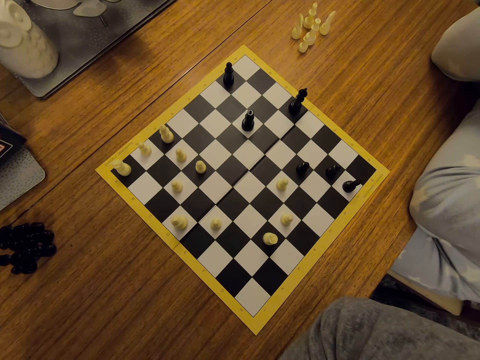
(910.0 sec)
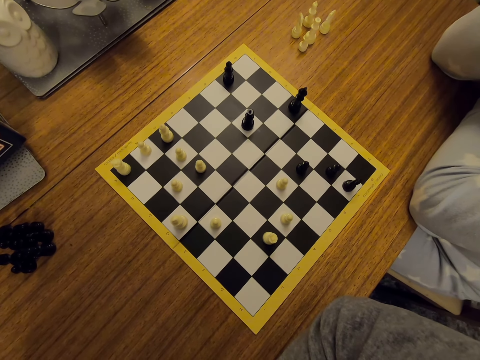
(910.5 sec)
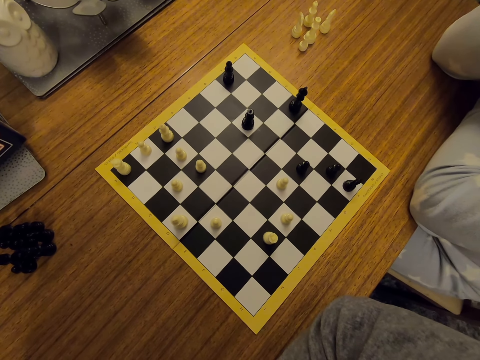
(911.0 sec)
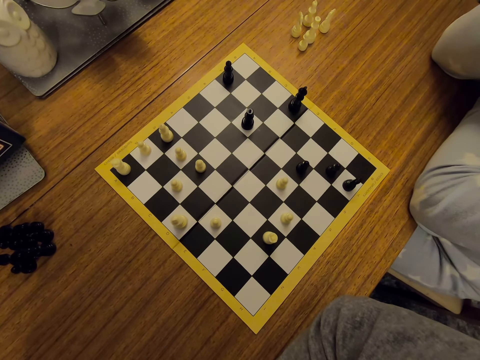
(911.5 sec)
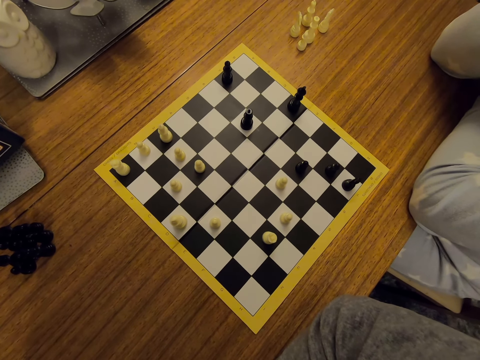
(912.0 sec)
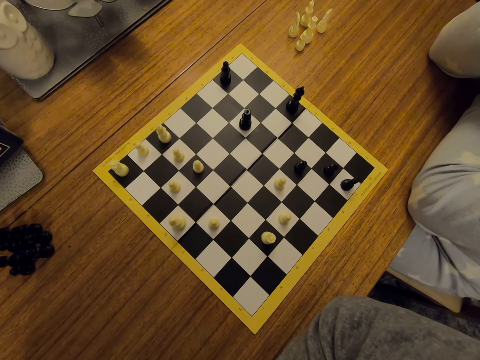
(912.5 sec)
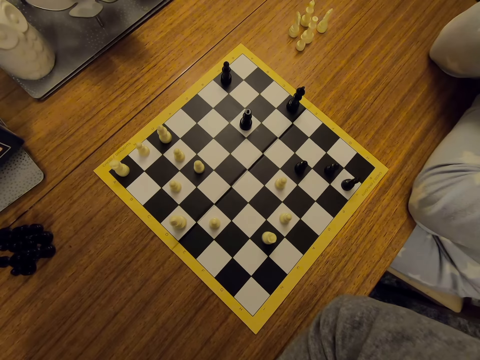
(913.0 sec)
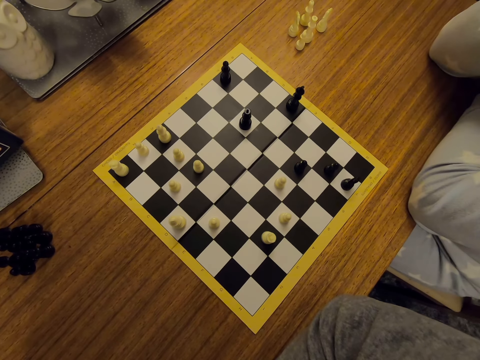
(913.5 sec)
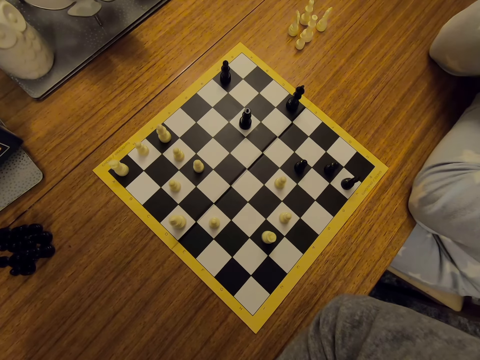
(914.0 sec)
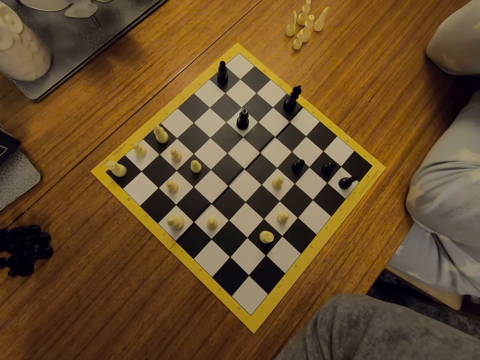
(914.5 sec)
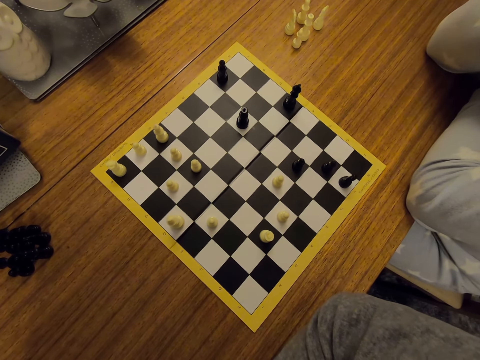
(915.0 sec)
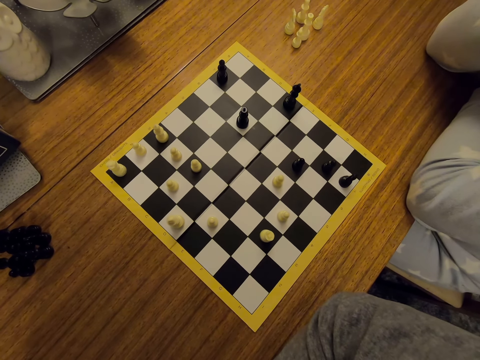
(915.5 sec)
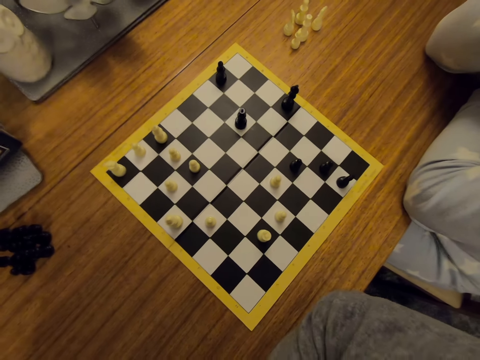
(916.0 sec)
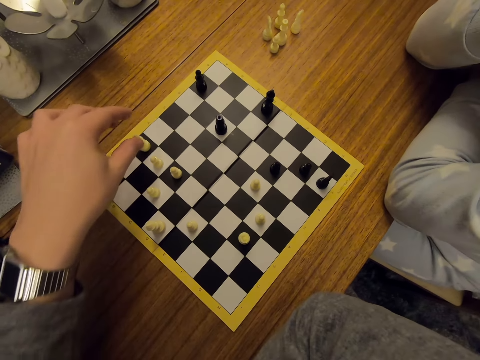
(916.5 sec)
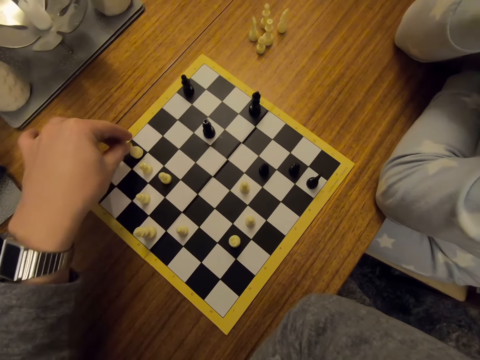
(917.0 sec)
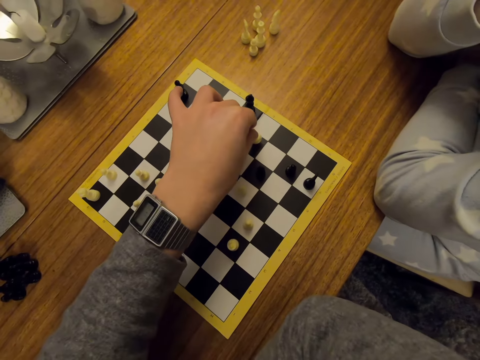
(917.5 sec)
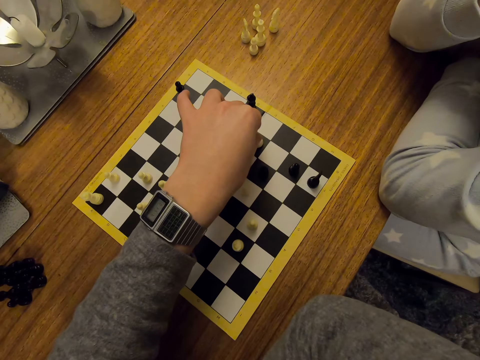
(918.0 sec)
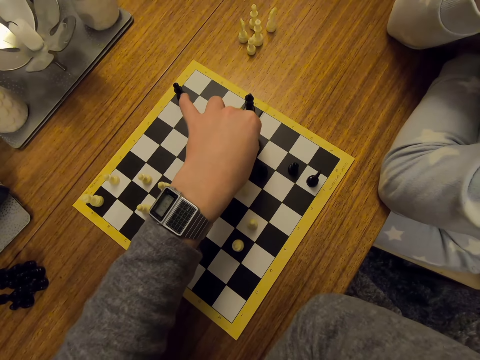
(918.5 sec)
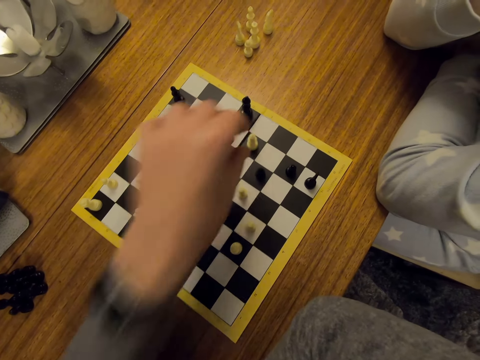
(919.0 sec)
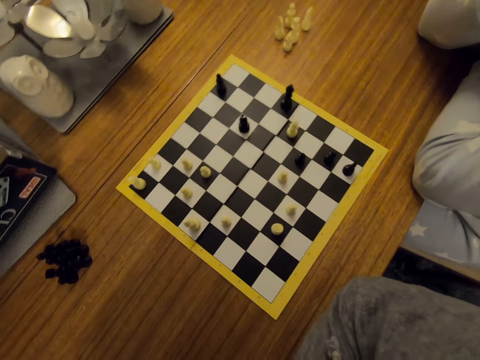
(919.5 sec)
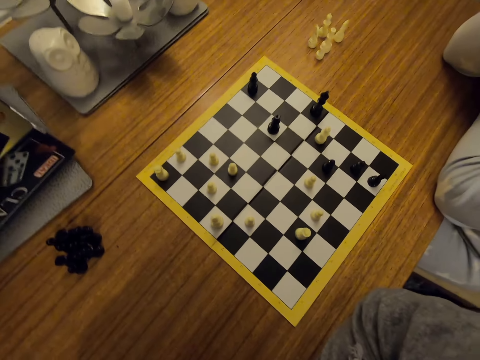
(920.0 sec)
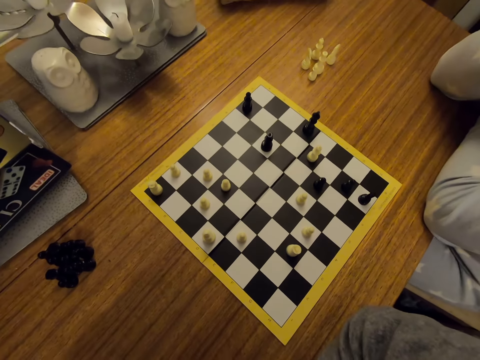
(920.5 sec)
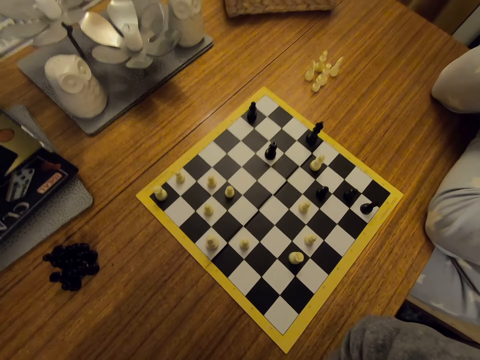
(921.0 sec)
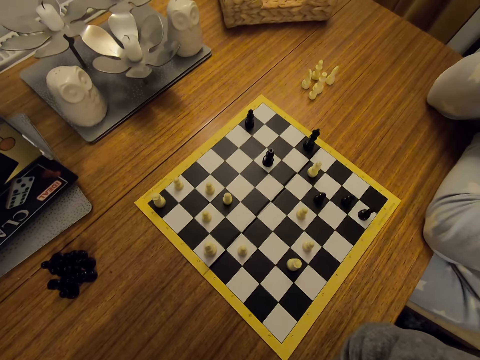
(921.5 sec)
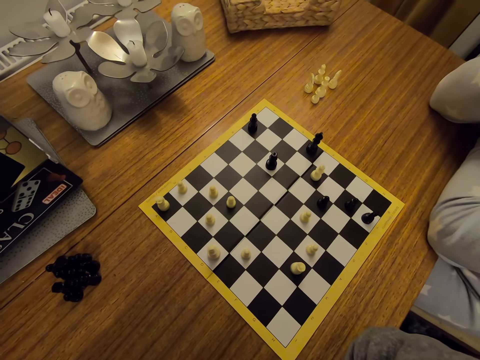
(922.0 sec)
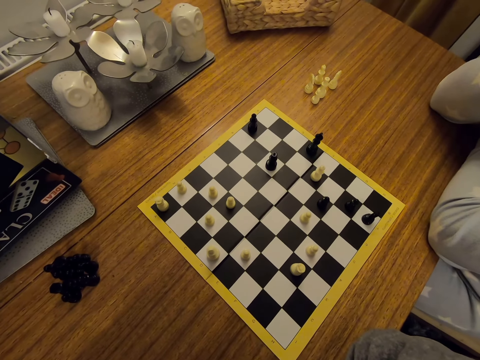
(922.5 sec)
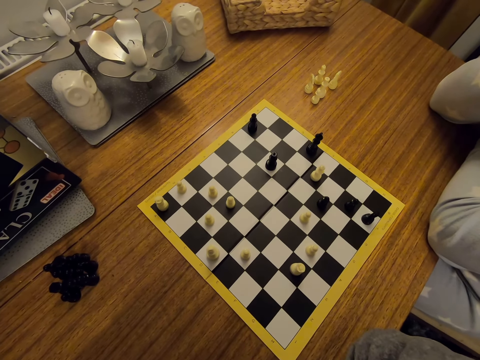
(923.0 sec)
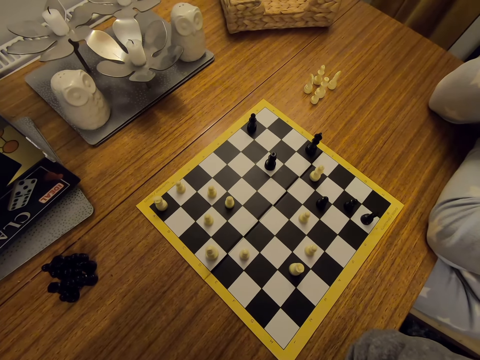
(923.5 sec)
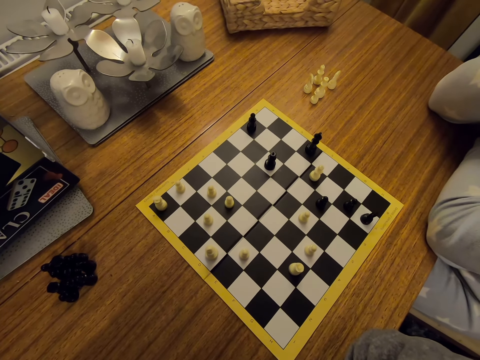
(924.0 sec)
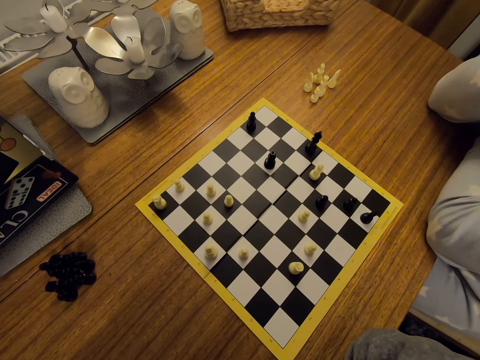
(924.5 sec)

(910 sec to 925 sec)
The camera wearer moves a chess piece on a board. They touch the face.

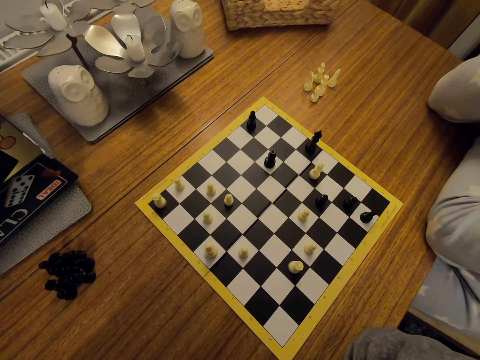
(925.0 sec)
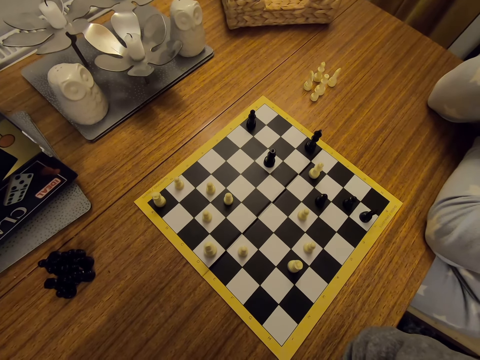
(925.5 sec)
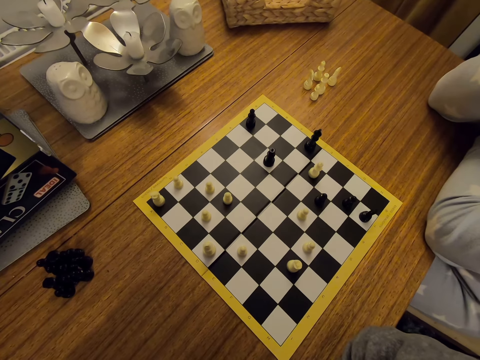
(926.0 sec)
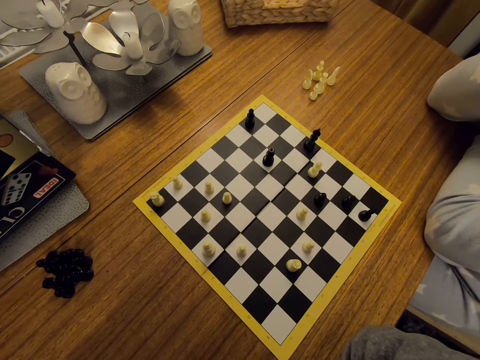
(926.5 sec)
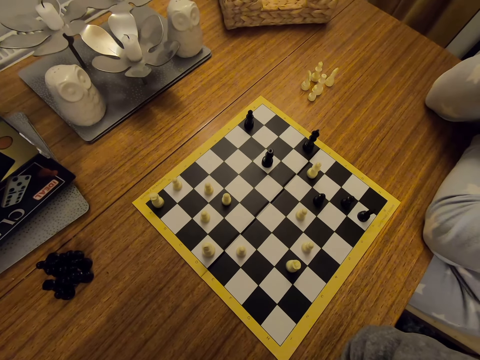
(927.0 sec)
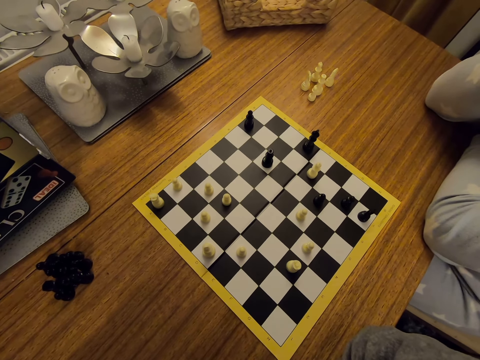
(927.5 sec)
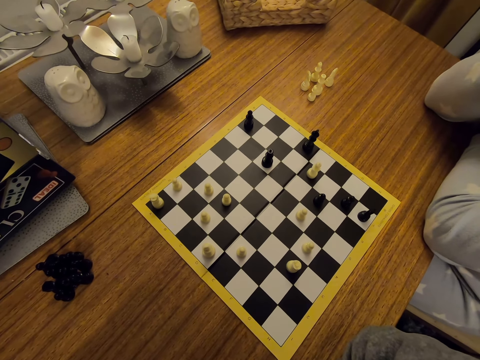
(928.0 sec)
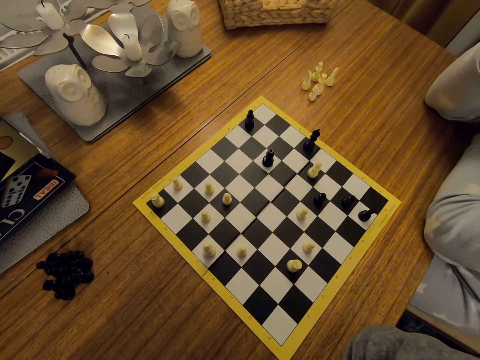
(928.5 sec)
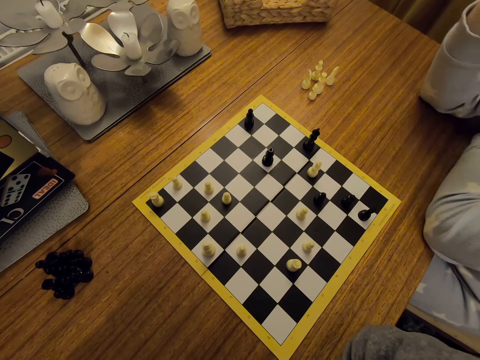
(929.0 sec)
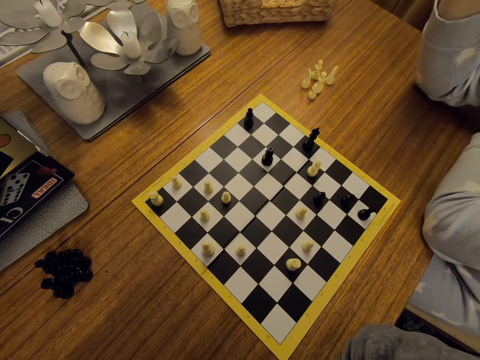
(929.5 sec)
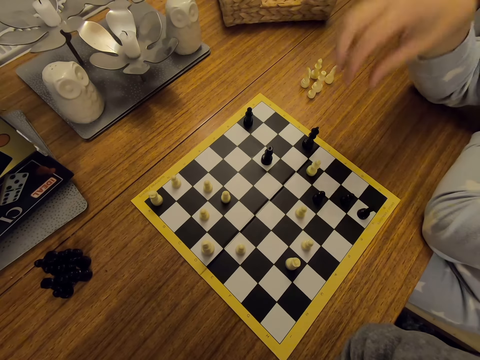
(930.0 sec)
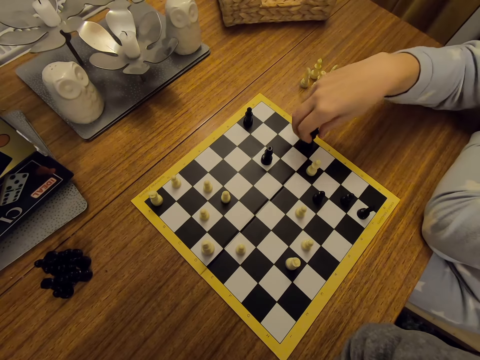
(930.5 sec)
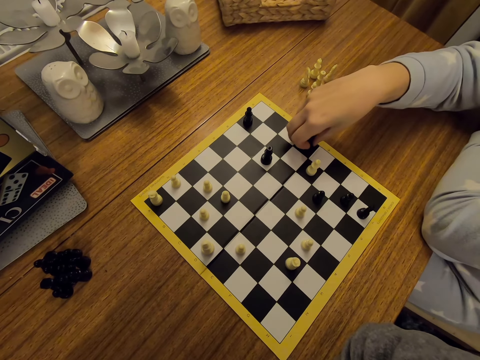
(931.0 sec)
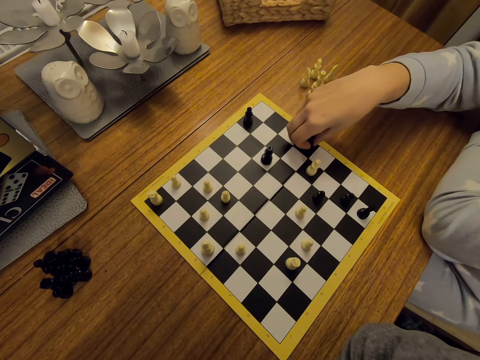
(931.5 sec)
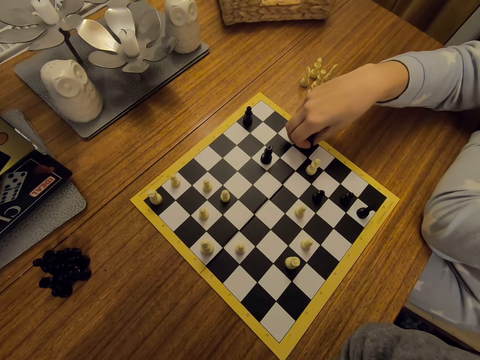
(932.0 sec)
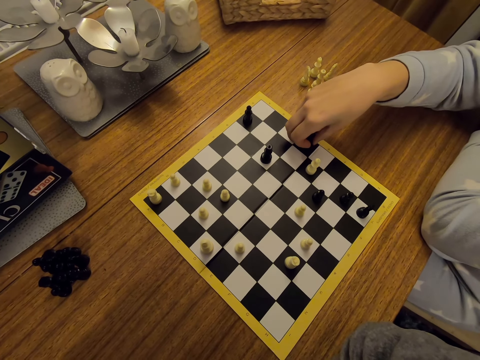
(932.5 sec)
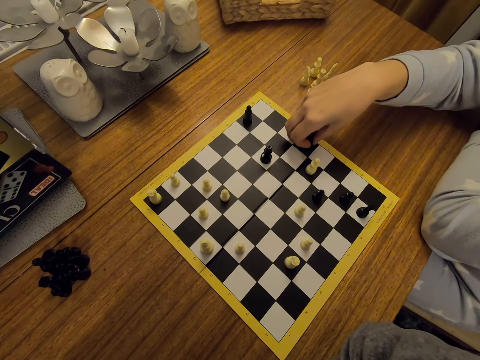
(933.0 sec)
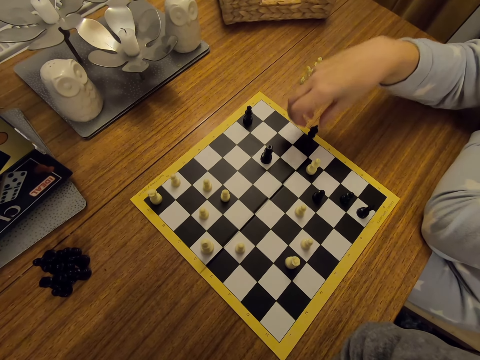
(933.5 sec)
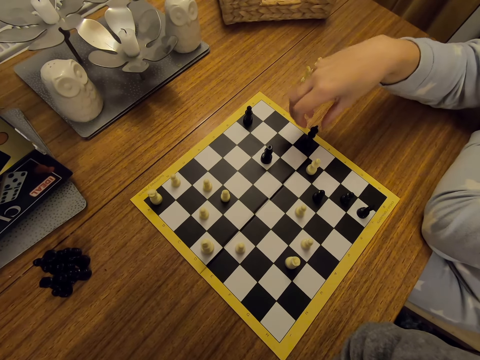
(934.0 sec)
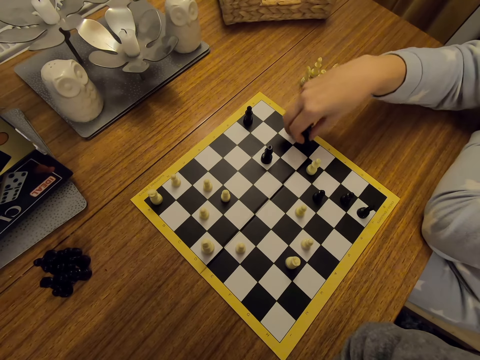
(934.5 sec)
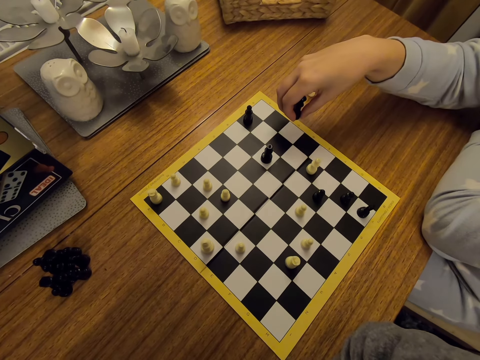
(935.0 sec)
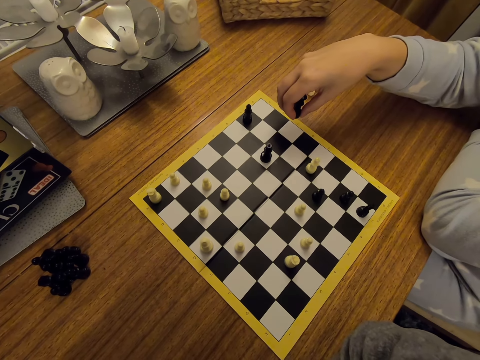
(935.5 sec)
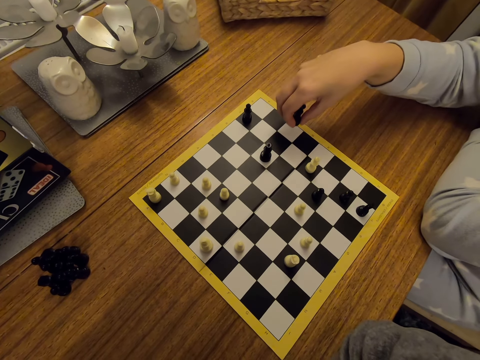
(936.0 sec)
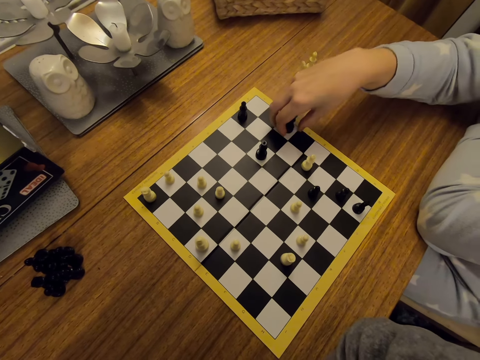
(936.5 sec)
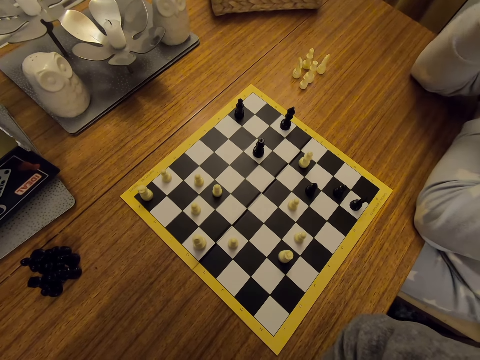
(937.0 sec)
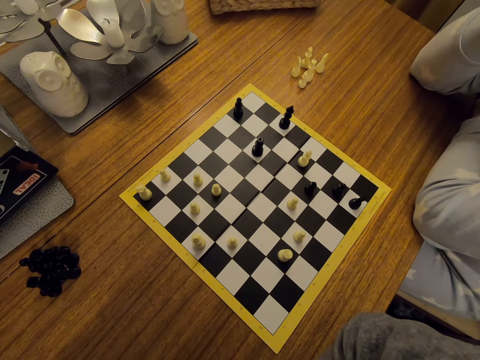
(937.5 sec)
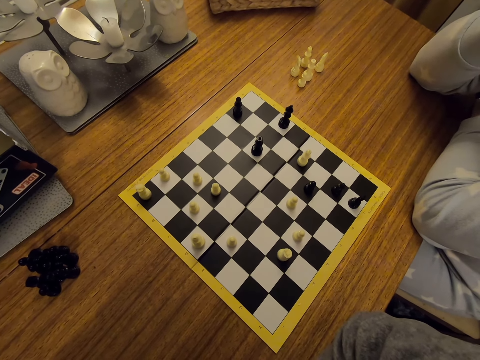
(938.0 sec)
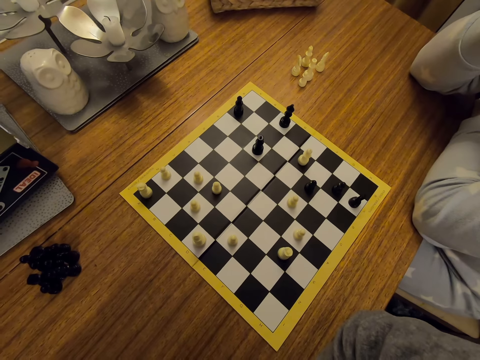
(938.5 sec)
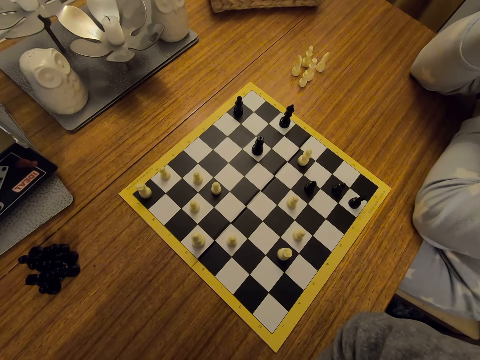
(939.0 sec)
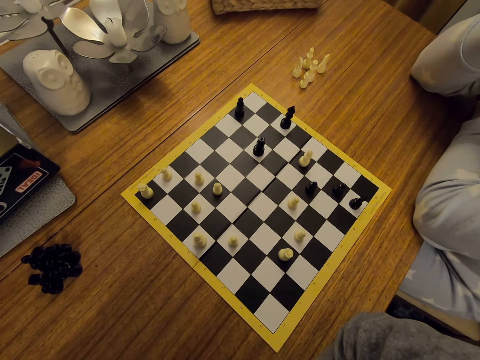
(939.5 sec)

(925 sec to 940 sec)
A person moves a chess piece on a board. The person touches the face. The person moves a uniform game piece.
